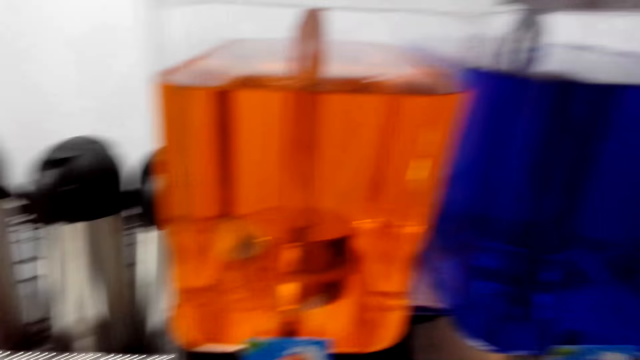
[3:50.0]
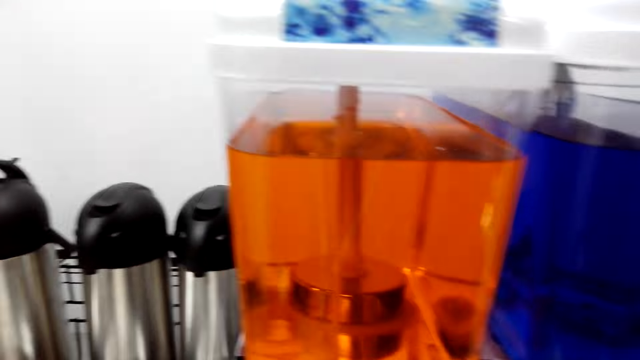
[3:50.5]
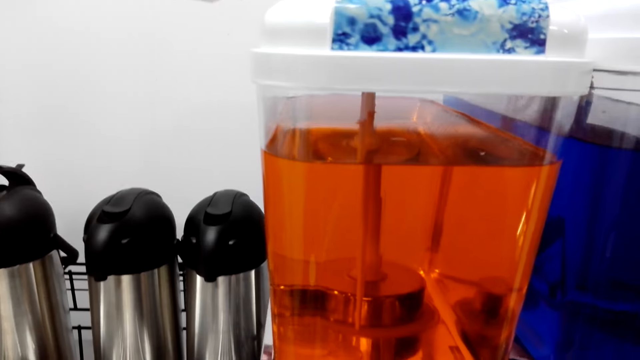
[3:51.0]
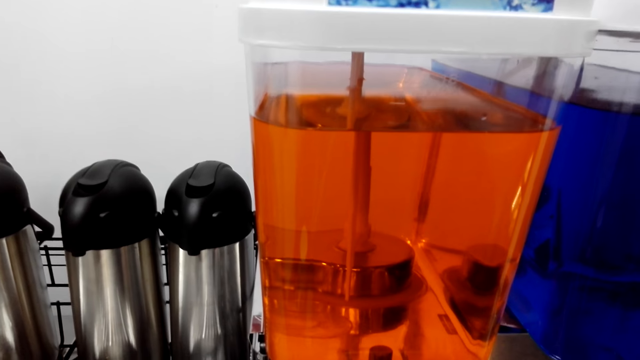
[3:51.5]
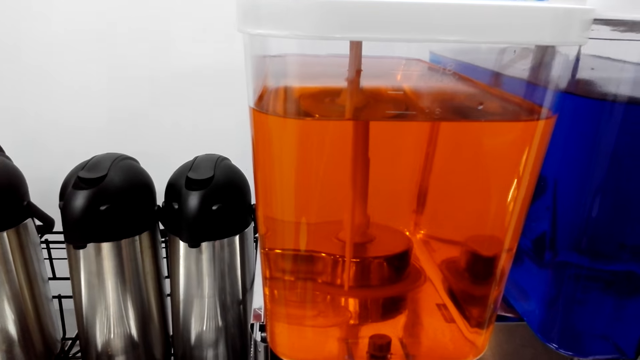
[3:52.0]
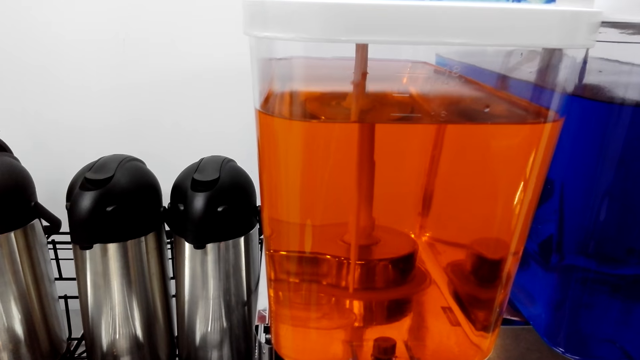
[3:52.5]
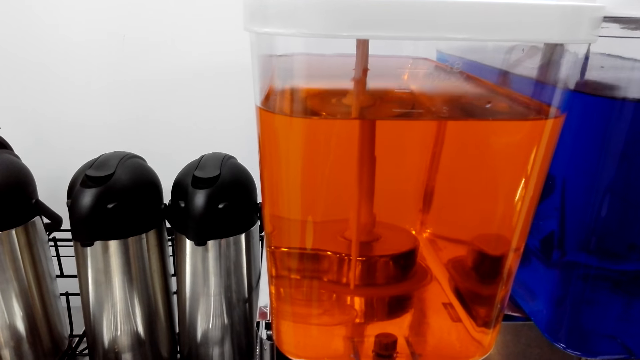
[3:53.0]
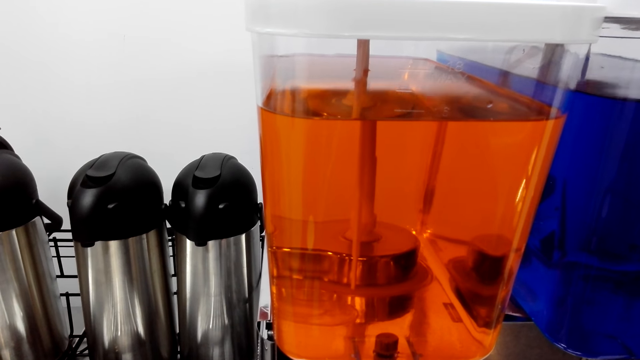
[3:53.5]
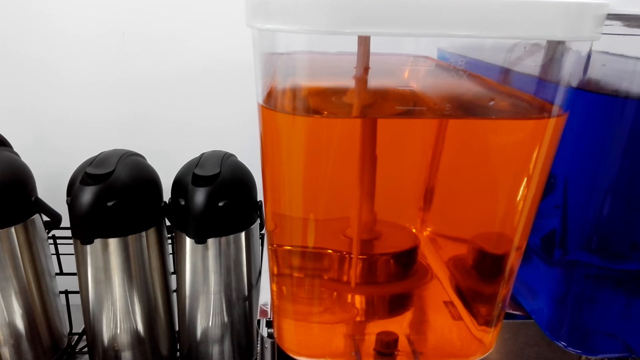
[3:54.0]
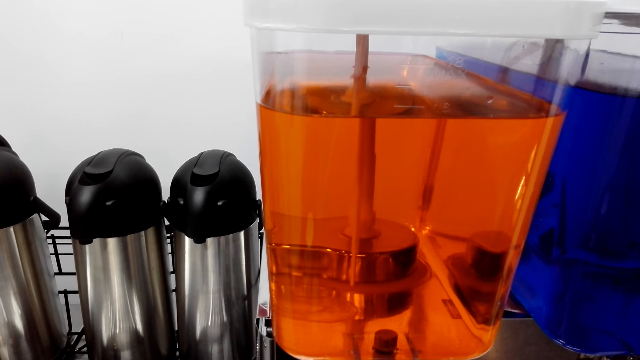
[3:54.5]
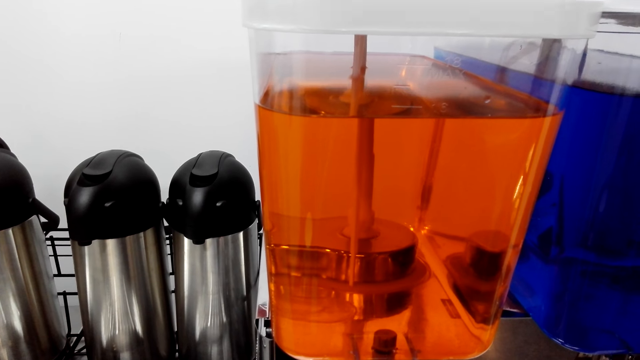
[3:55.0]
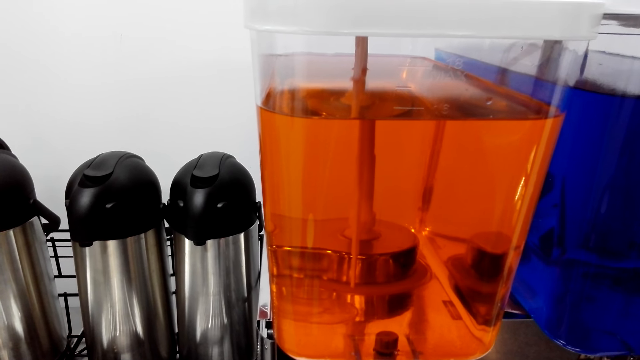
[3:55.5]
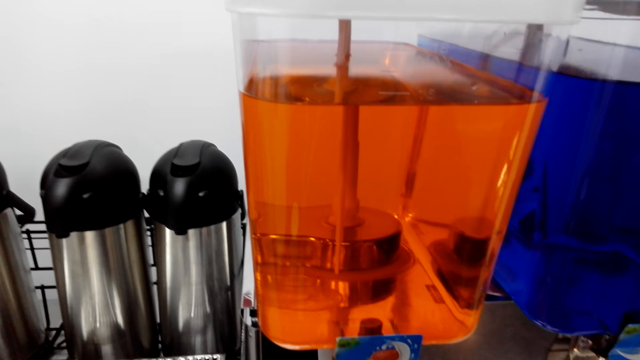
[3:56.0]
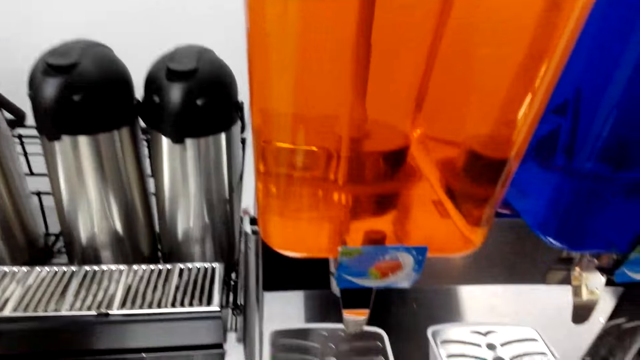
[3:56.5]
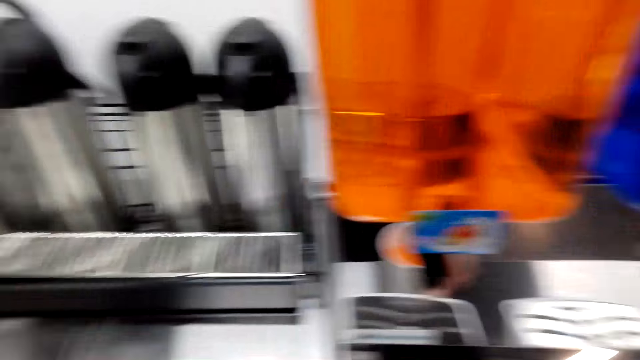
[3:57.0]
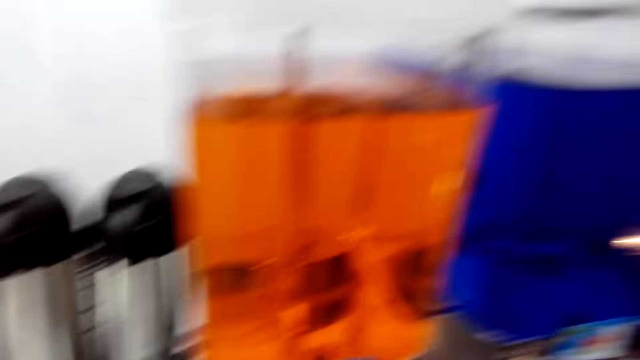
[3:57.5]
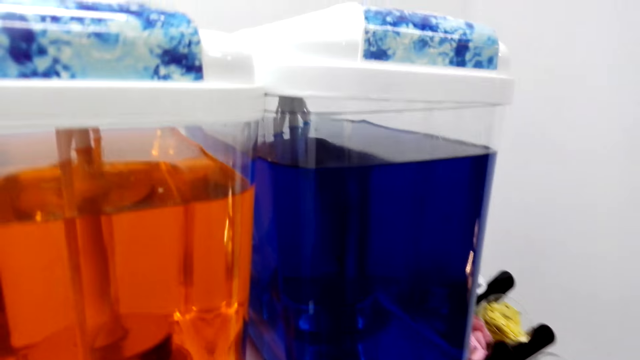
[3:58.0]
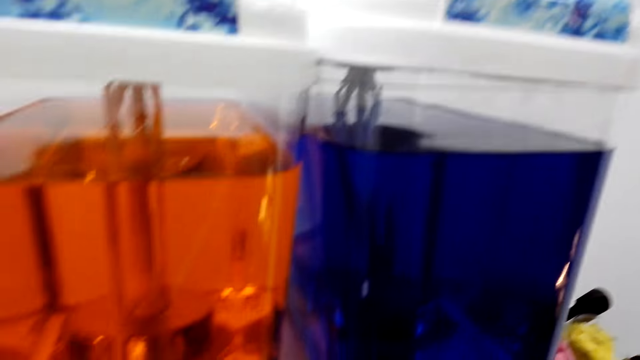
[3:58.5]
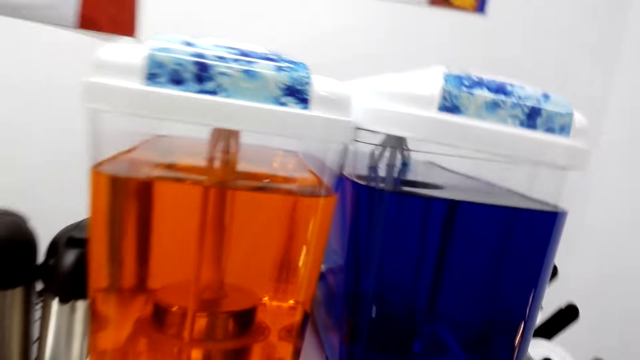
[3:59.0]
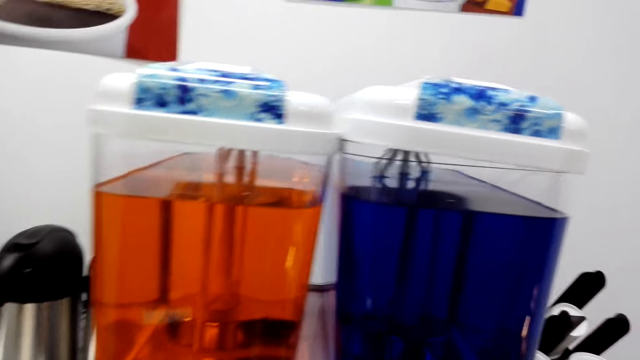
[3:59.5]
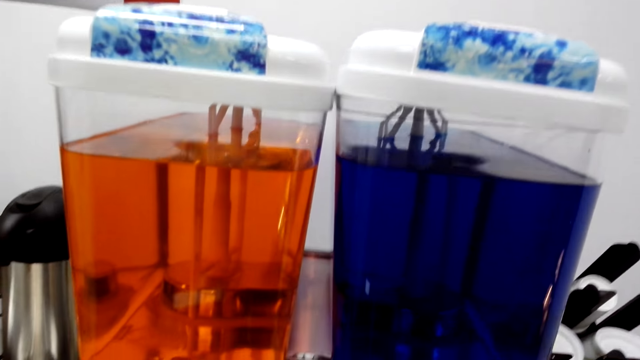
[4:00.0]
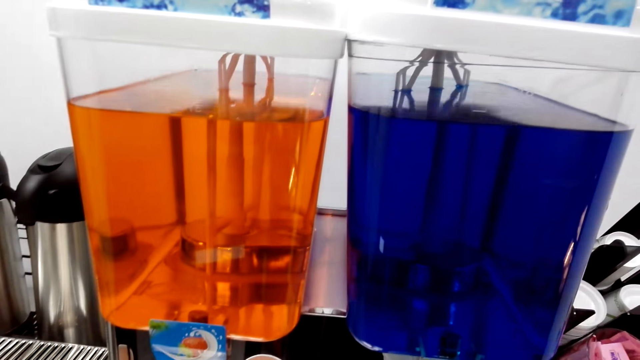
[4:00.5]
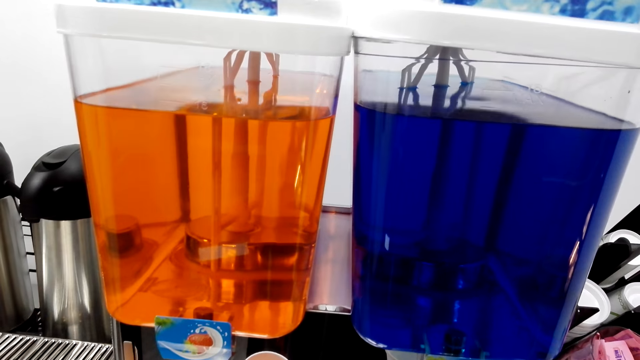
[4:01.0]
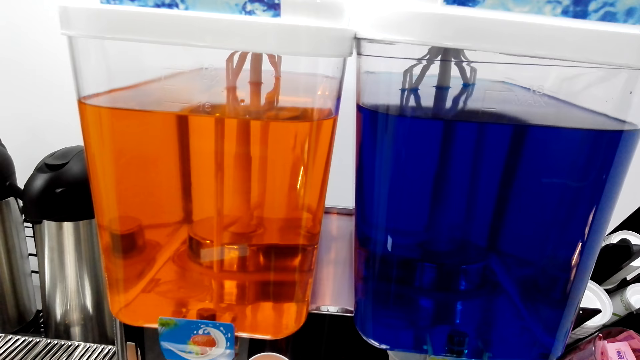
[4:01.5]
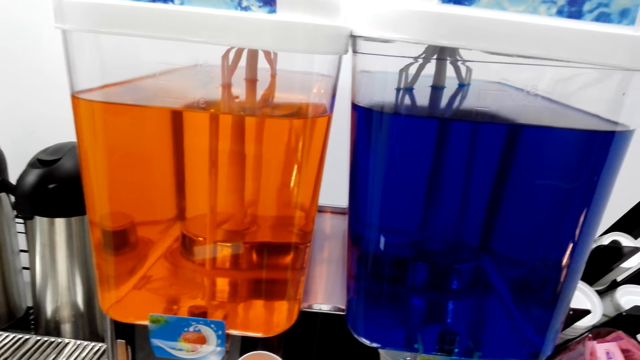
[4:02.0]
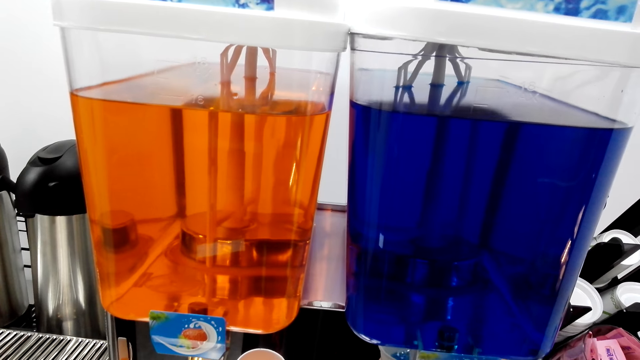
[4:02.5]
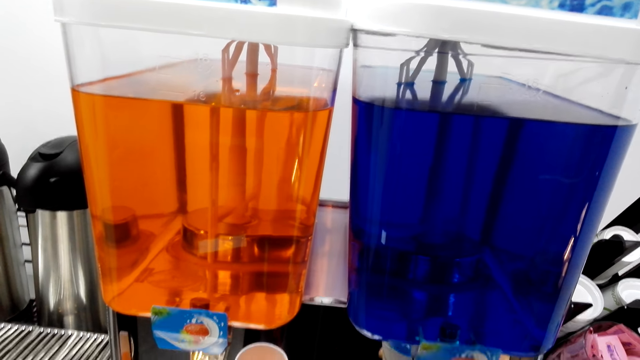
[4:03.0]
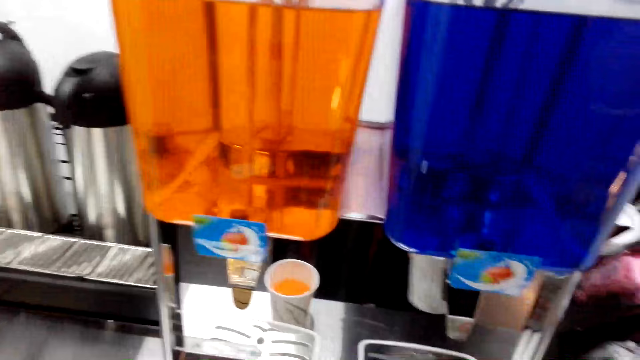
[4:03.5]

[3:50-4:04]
The camera wearer talks. They fetch a drink into the cup. They put down the cup. They fetch a drink into the cup.

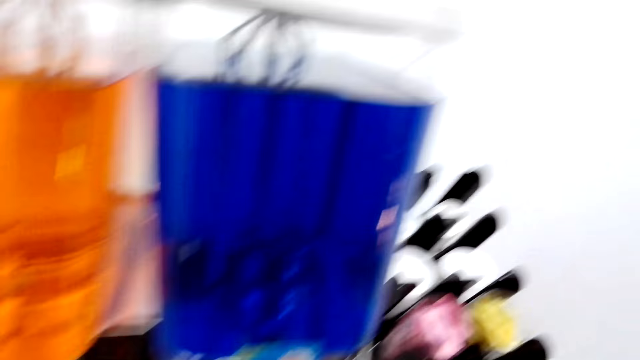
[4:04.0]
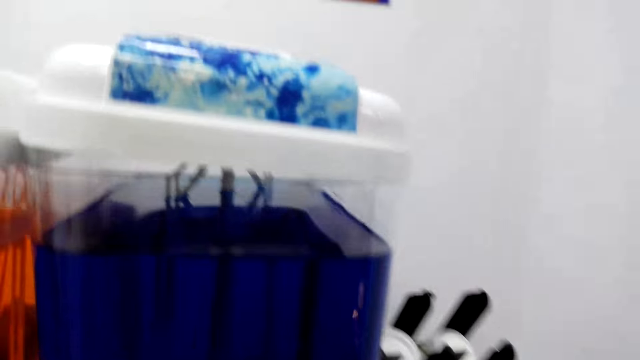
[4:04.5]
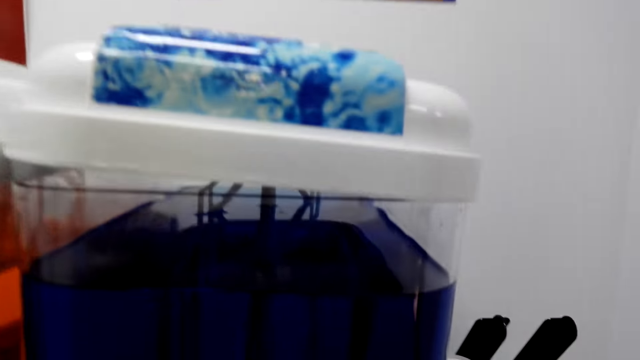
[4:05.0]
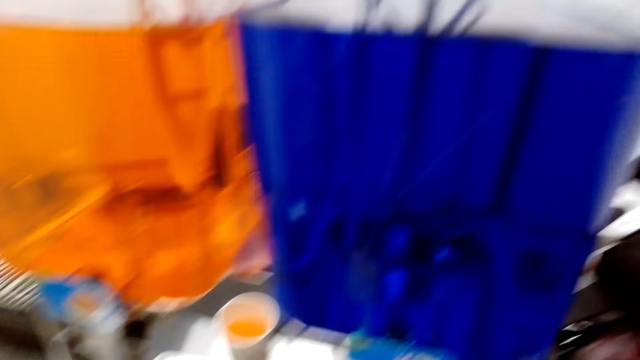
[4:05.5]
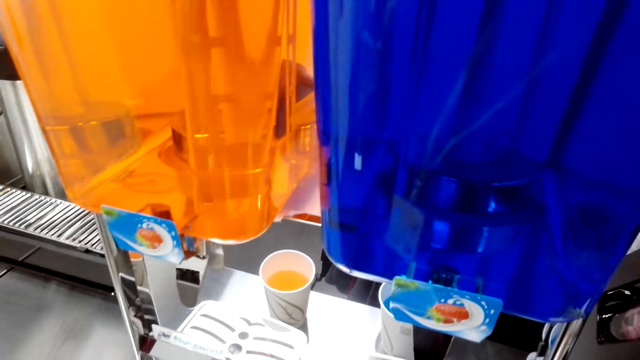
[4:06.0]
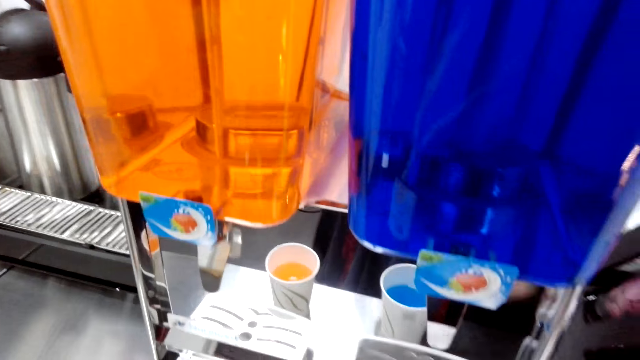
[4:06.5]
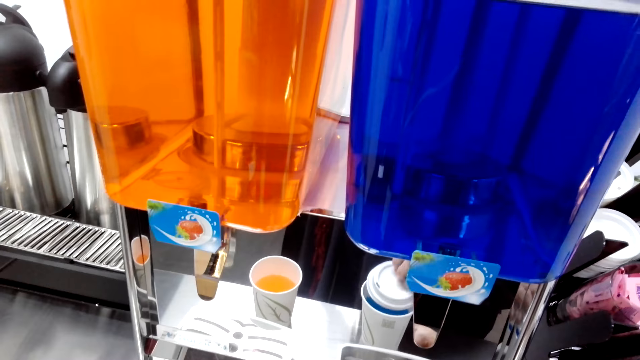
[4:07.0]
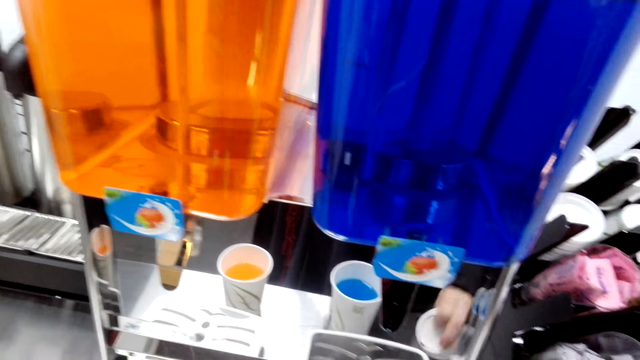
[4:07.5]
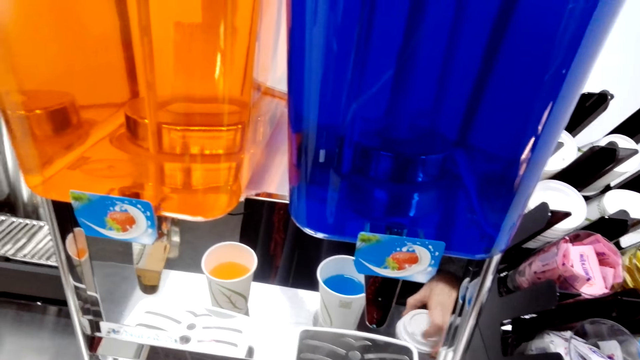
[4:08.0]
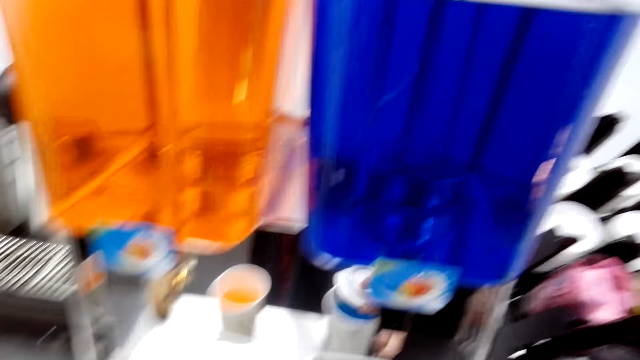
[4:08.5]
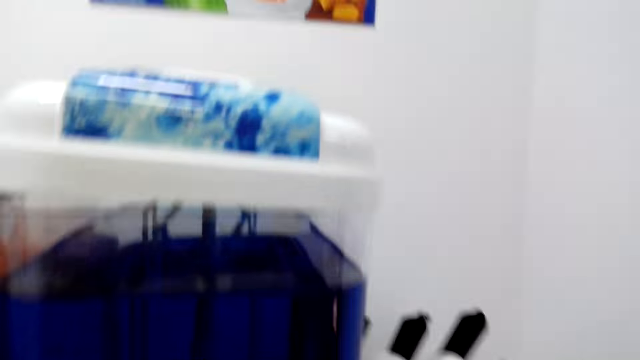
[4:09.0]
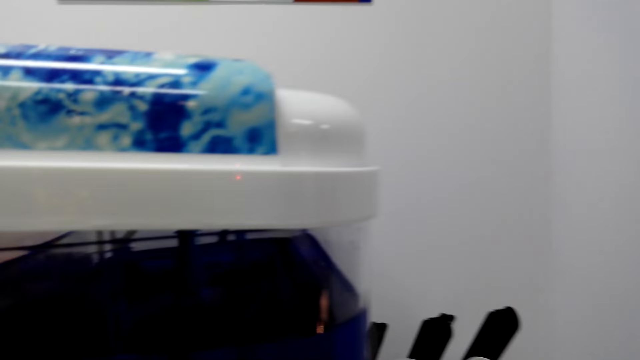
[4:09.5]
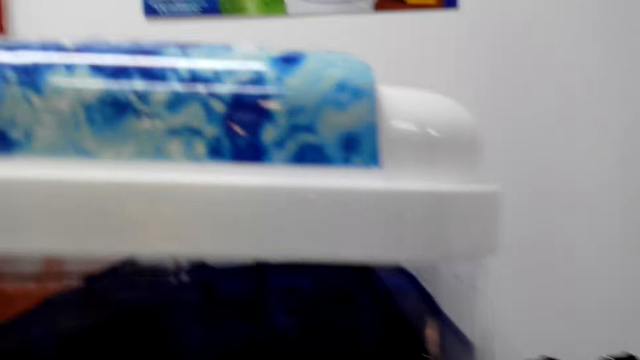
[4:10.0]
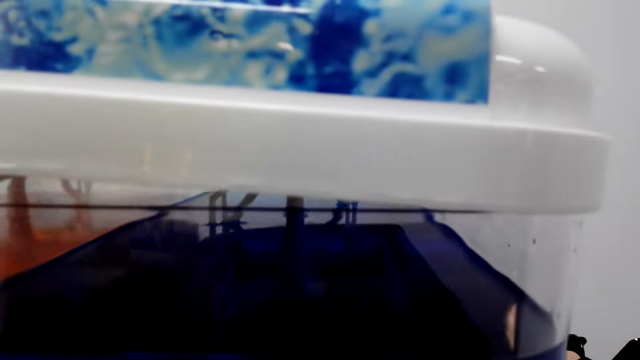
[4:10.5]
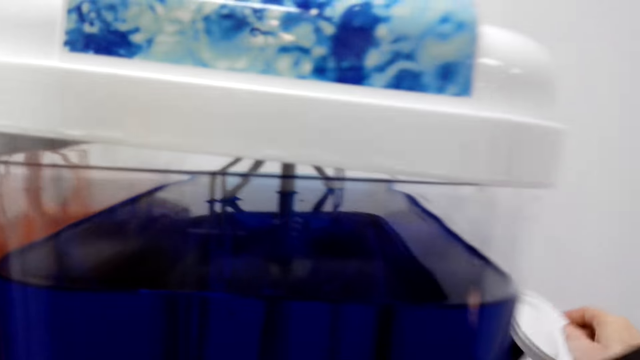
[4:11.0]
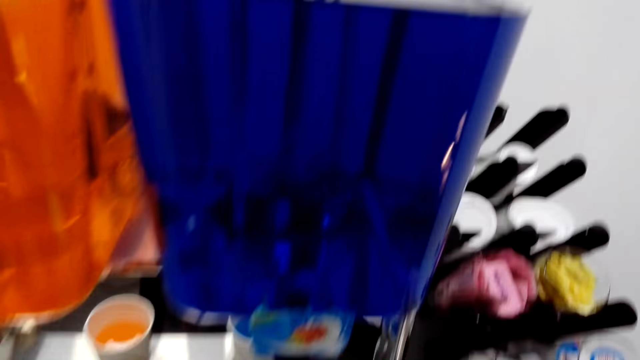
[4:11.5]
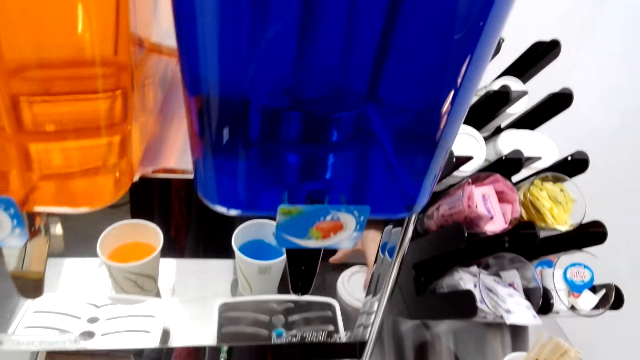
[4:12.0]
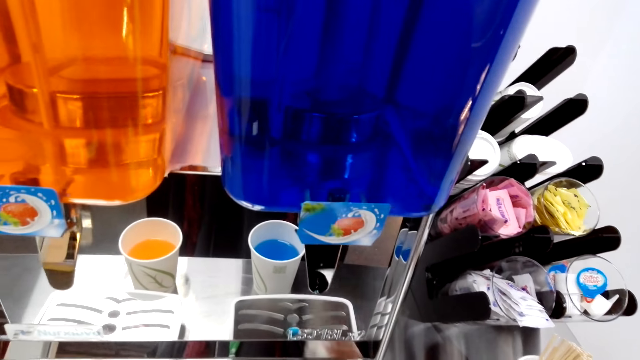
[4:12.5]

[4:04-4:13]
The camera wearer holds the lid. They seal cups.
